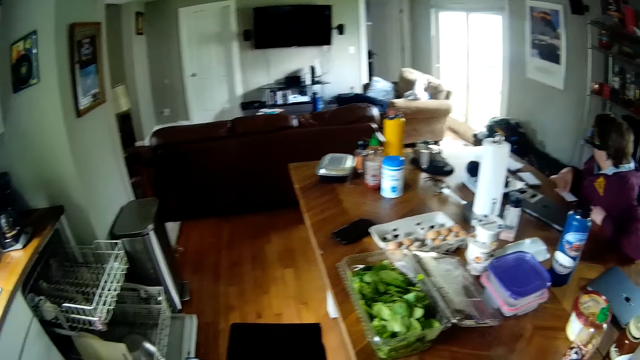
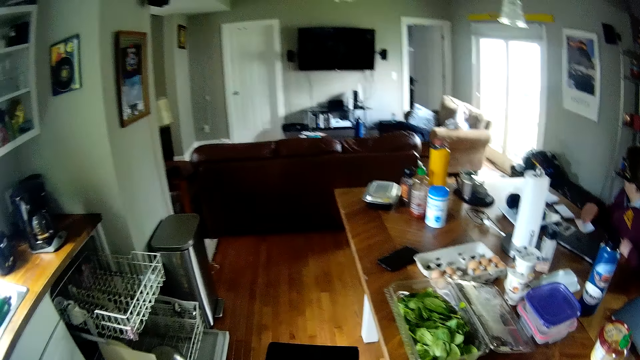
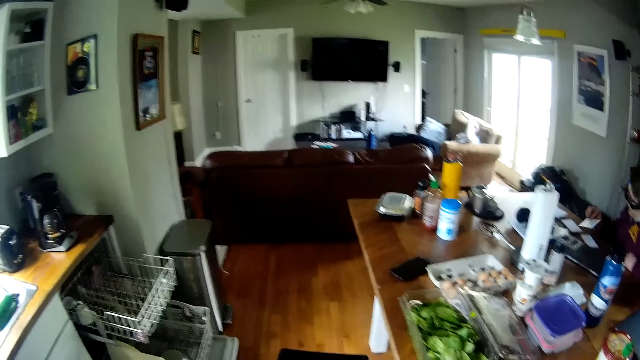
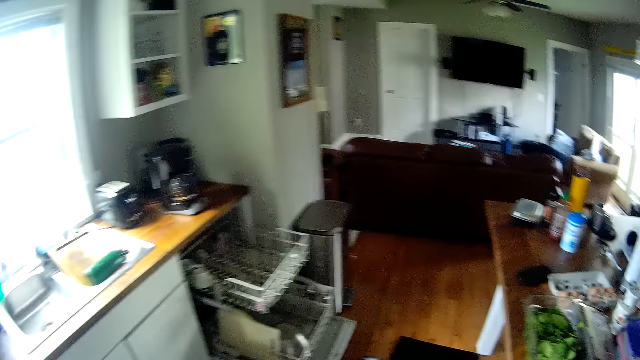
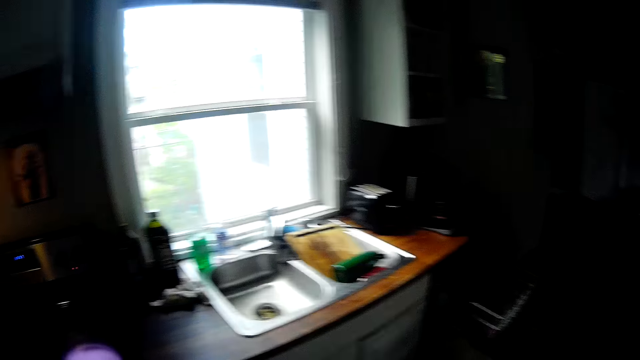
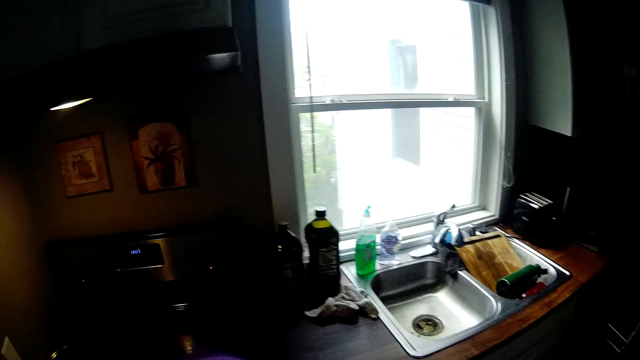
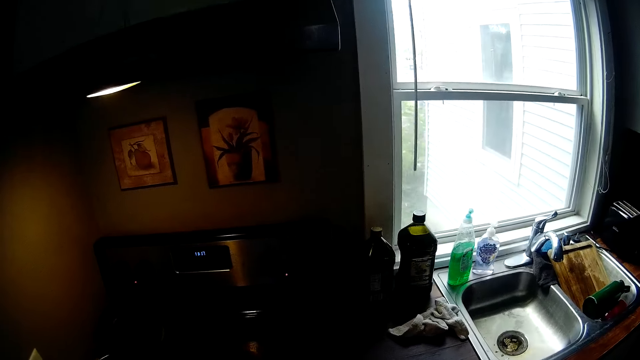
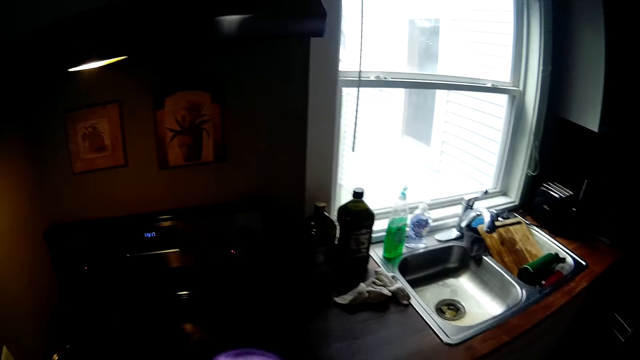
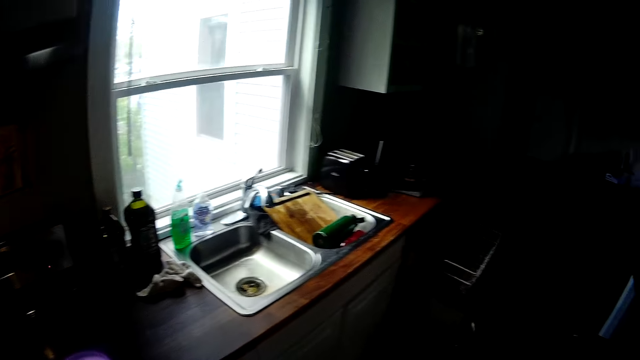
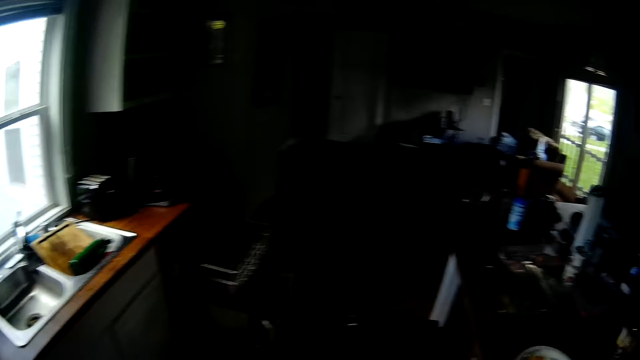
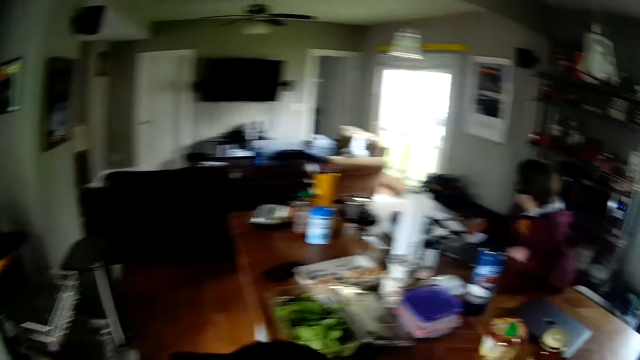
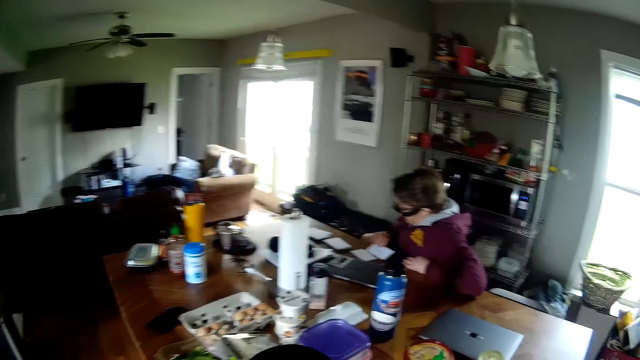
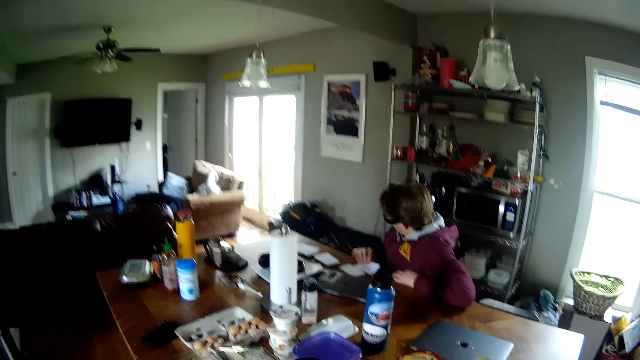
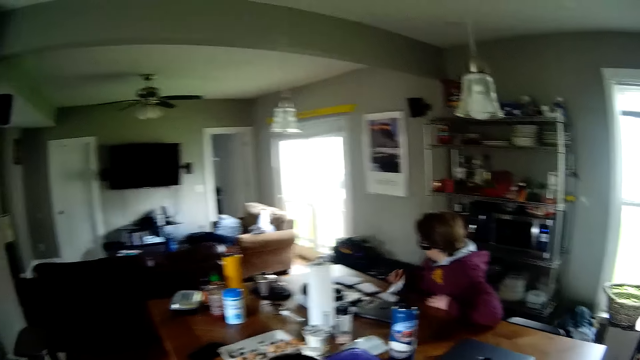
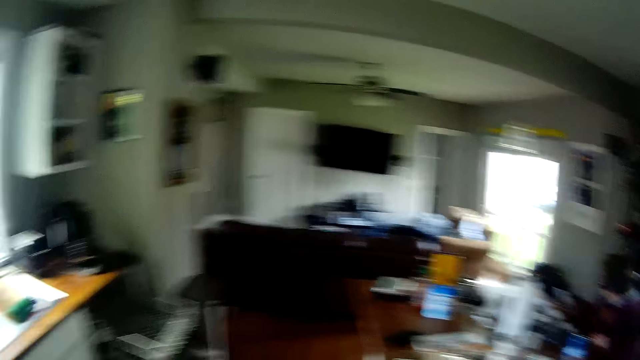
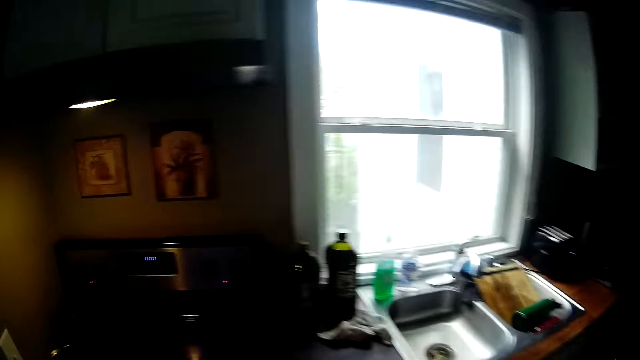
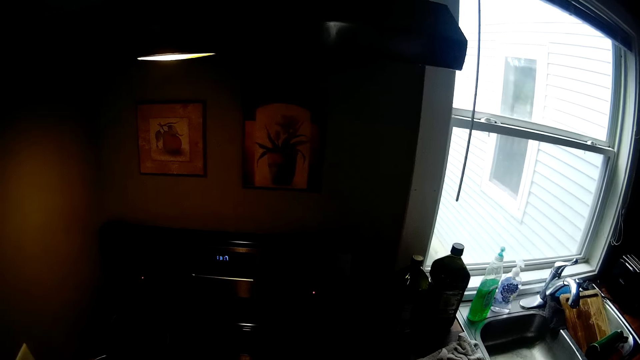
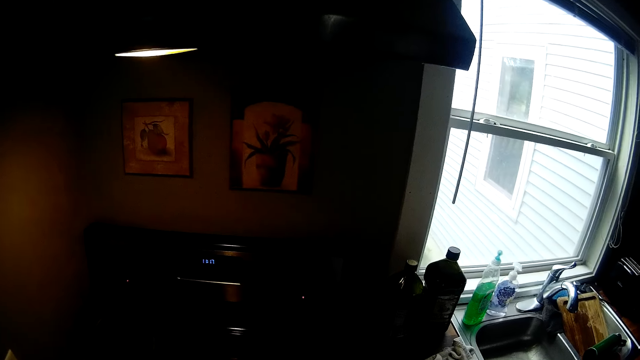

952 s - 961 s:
The man picks a piece of paper from the table with his right hand. He picks a piece of paper from the table with his right hand again.

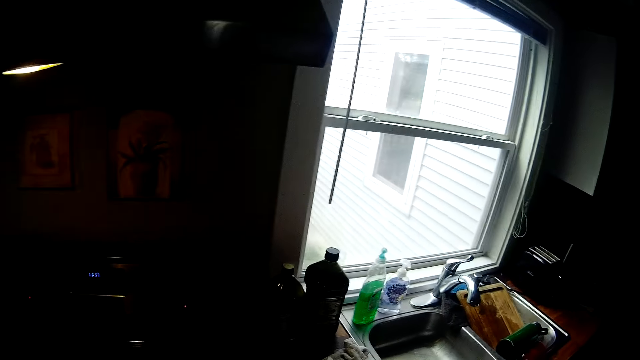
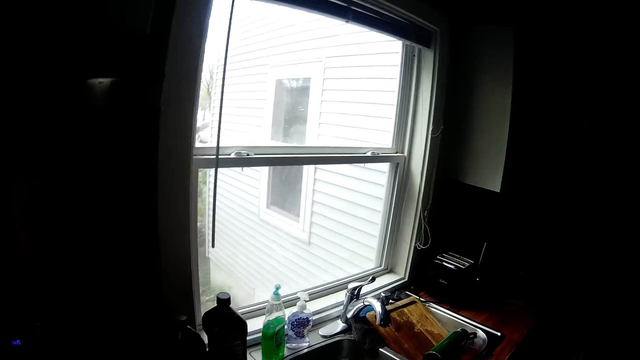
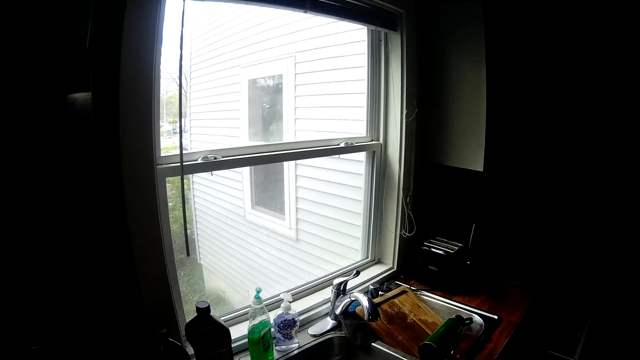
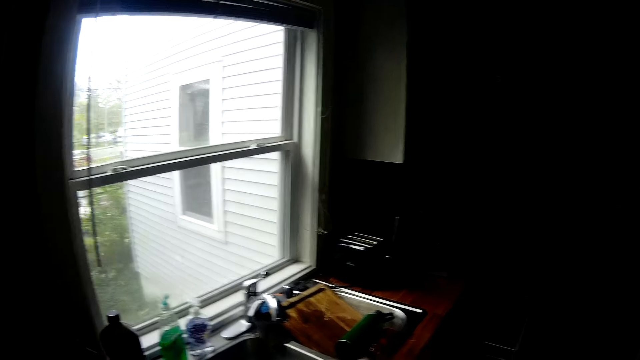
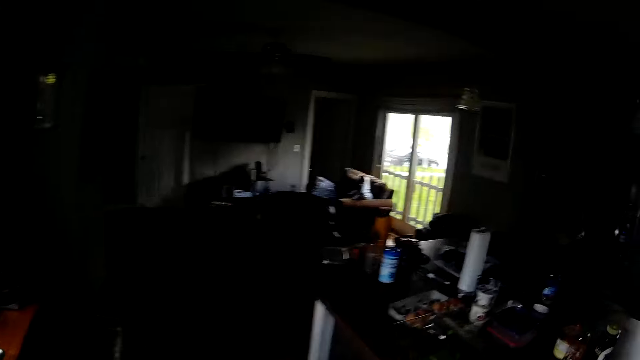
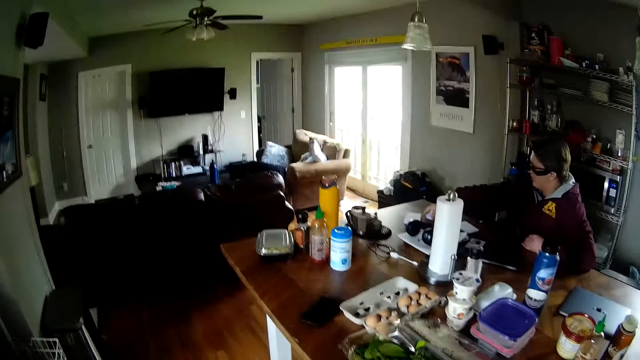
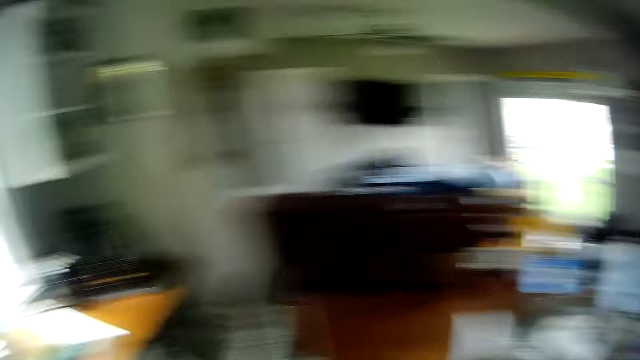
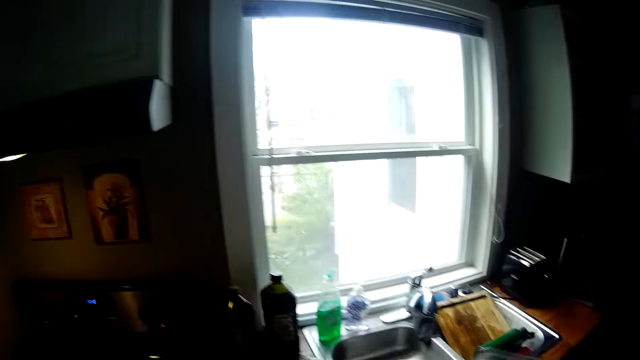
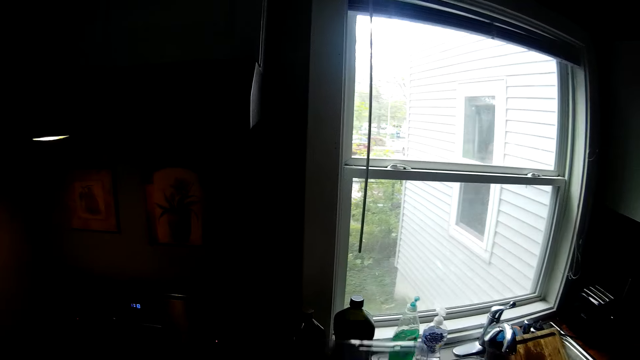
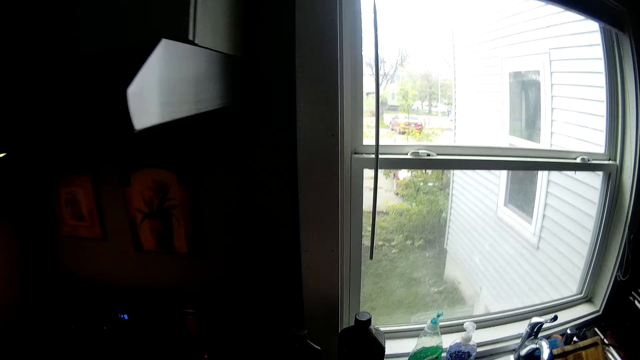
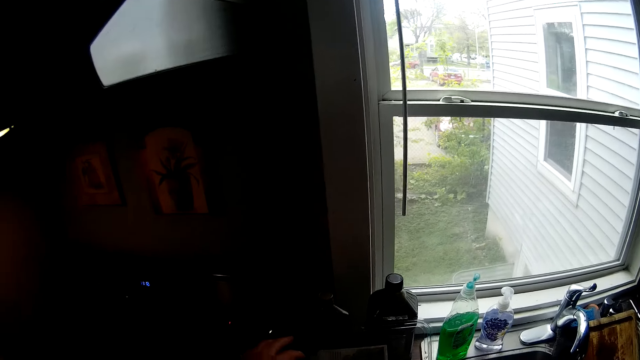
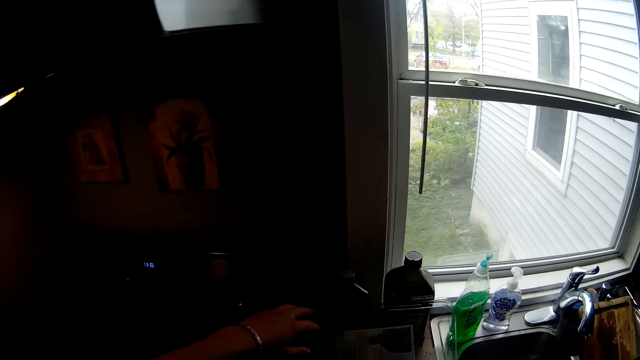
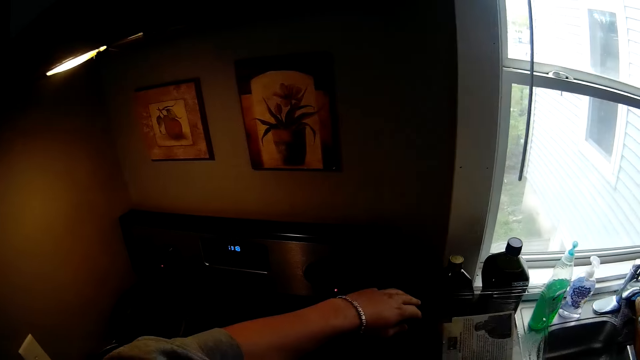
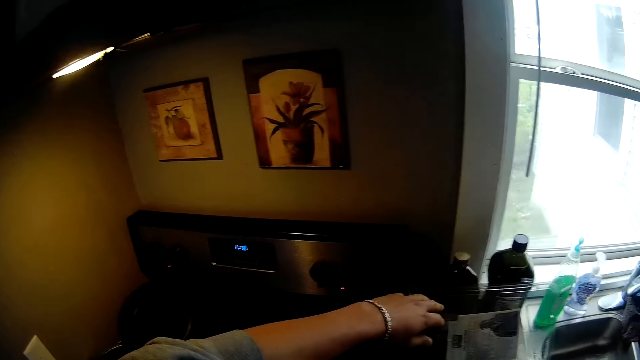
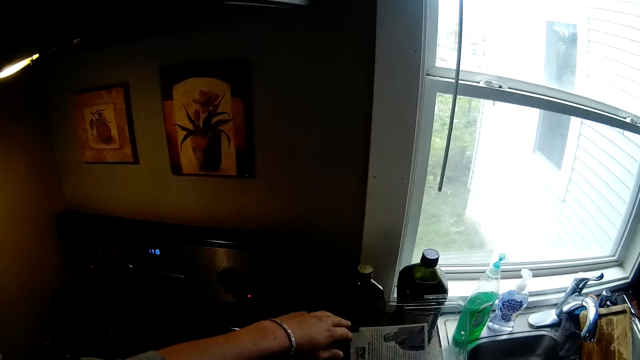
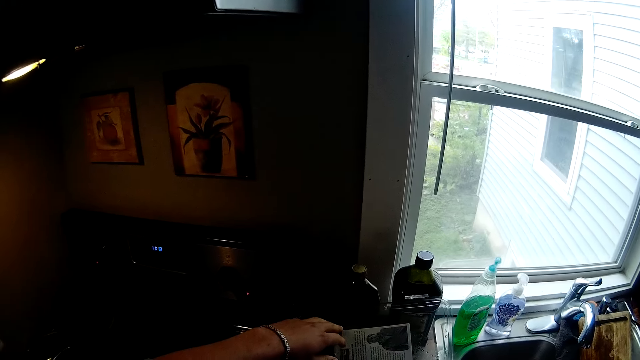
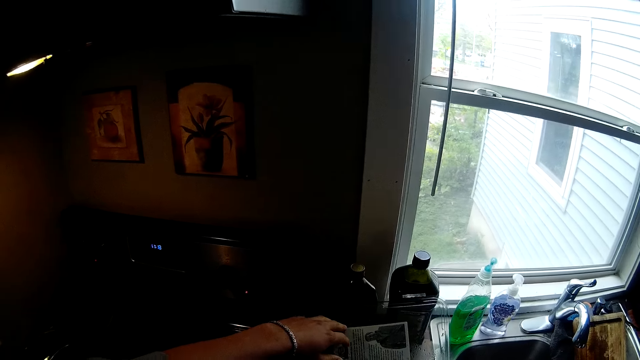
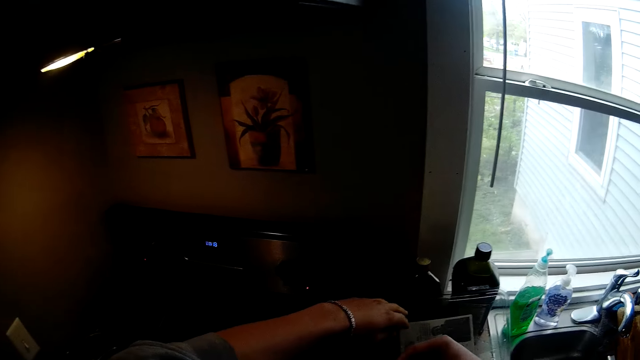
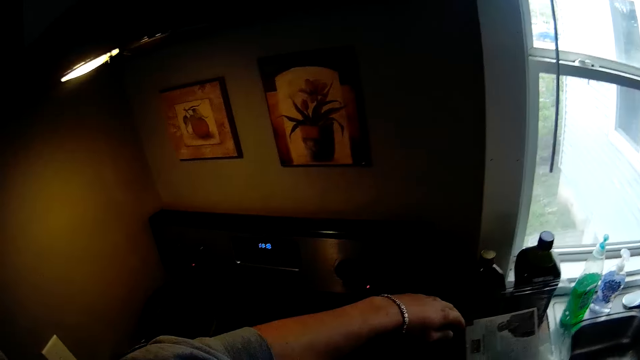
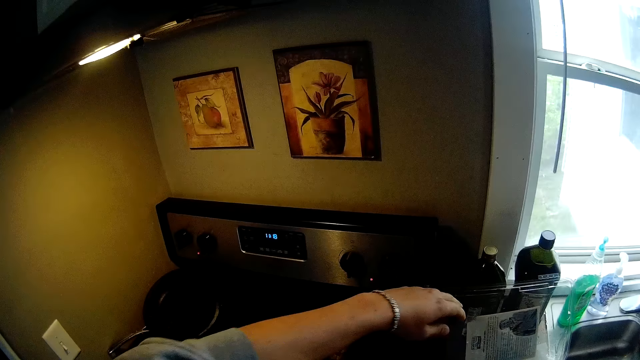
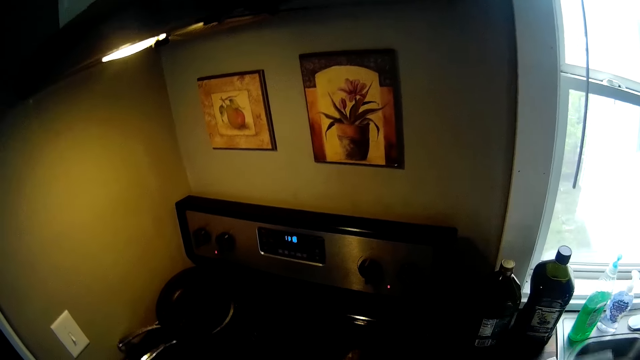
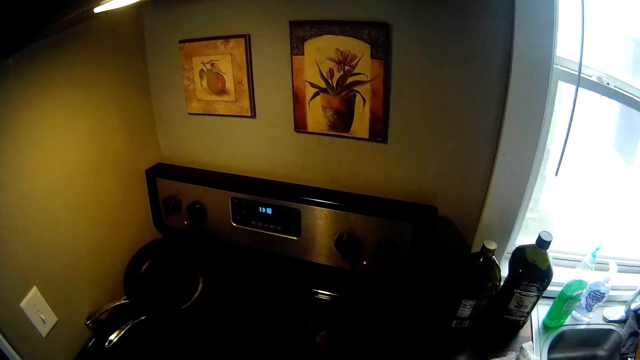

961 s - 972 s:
The camera wearer picks a container of vegetable from the table with his right hand. He drops the container on the kitchen counter with his right hand. He opens the container of vegetable on the kitchen counter with his left hand.
